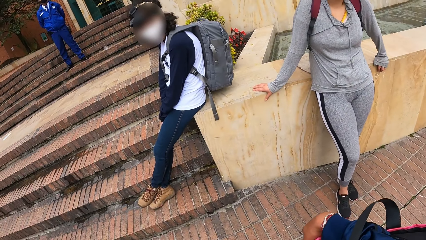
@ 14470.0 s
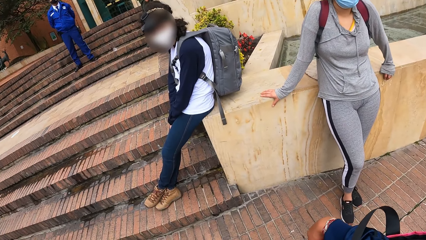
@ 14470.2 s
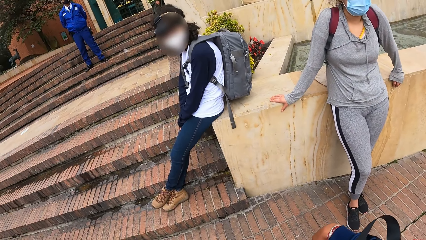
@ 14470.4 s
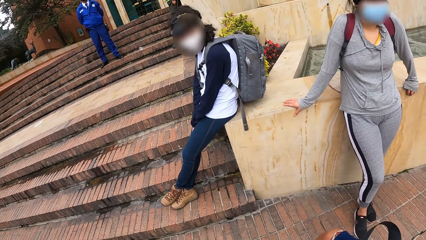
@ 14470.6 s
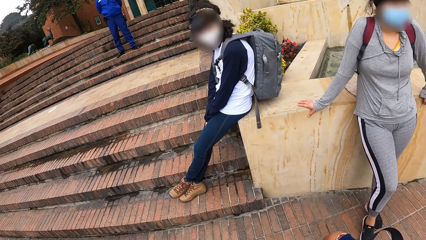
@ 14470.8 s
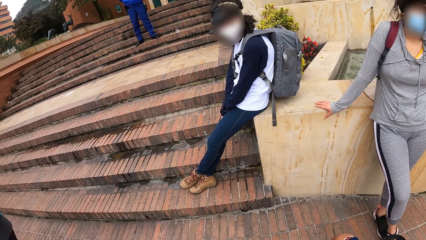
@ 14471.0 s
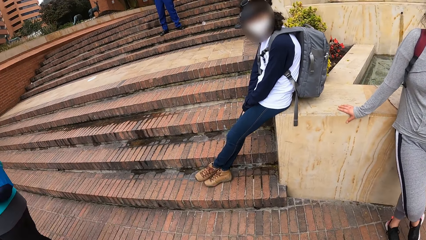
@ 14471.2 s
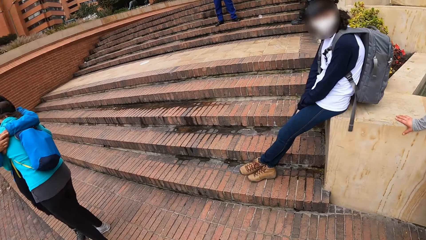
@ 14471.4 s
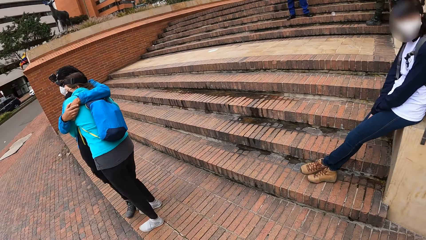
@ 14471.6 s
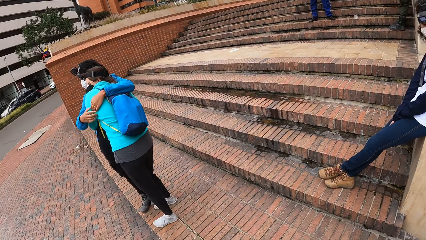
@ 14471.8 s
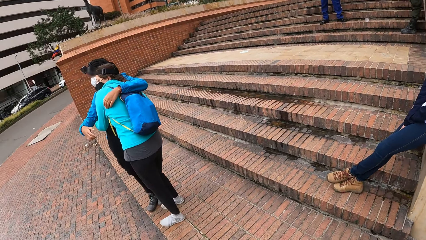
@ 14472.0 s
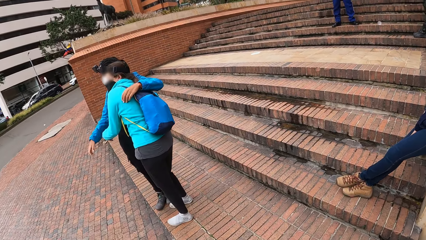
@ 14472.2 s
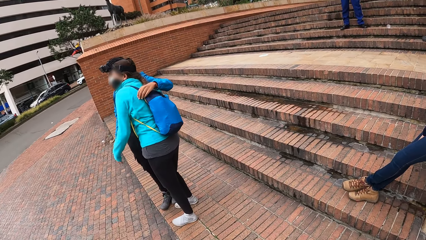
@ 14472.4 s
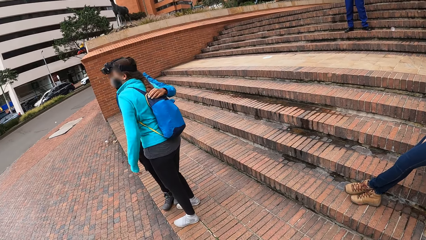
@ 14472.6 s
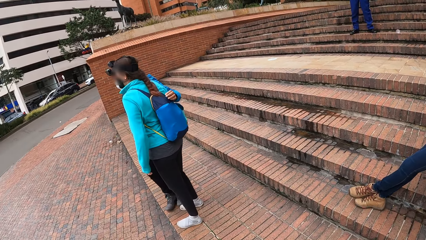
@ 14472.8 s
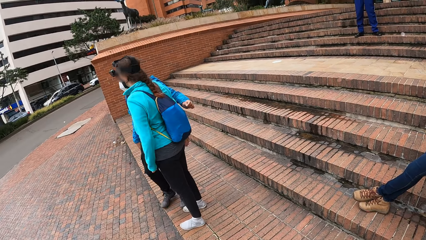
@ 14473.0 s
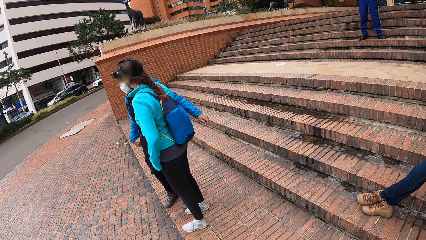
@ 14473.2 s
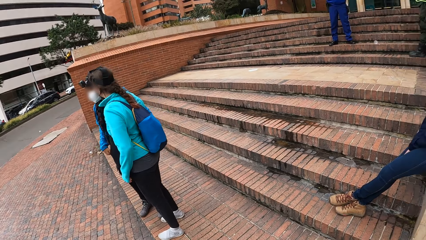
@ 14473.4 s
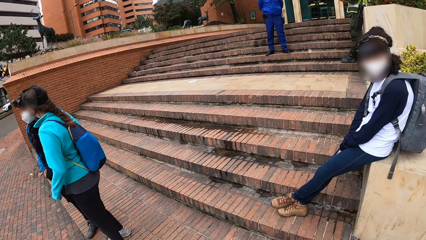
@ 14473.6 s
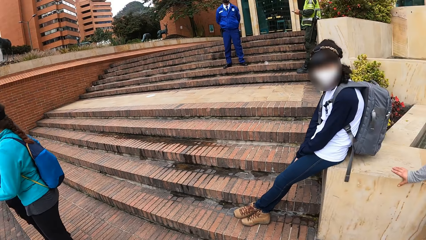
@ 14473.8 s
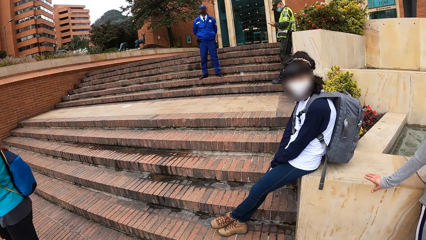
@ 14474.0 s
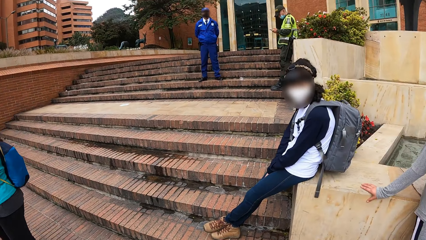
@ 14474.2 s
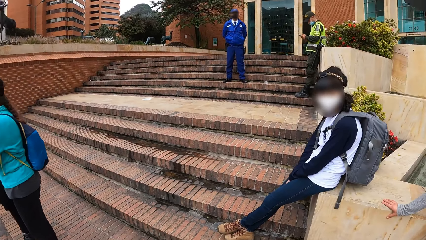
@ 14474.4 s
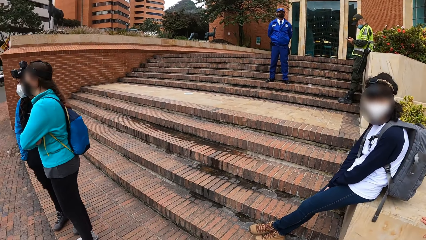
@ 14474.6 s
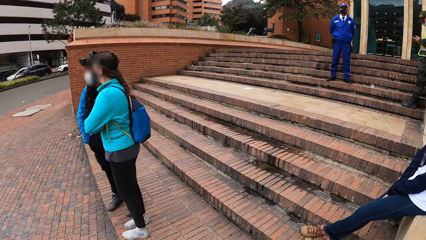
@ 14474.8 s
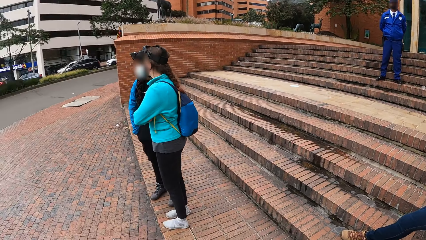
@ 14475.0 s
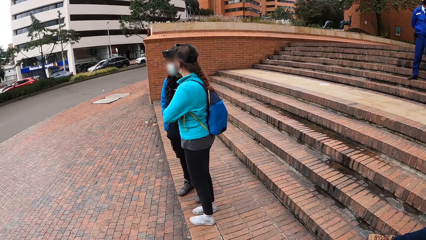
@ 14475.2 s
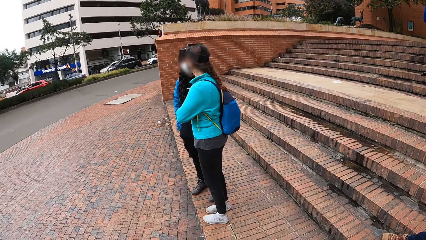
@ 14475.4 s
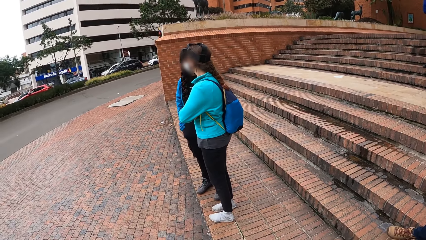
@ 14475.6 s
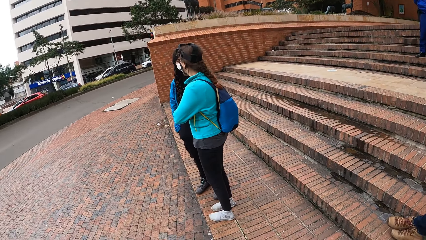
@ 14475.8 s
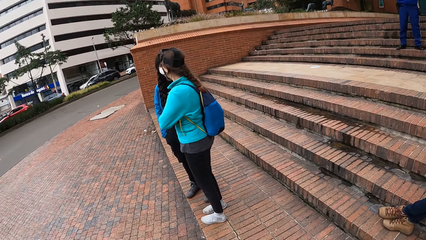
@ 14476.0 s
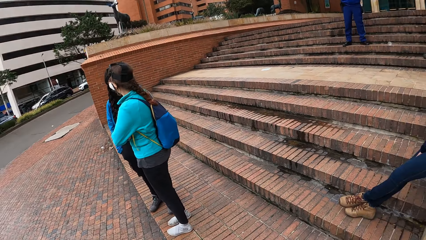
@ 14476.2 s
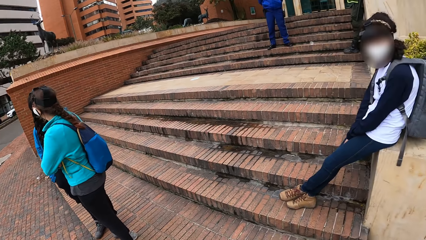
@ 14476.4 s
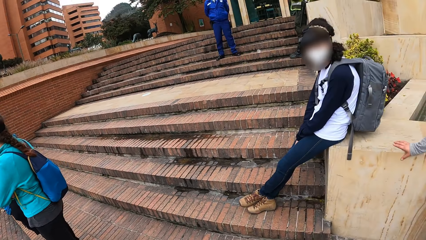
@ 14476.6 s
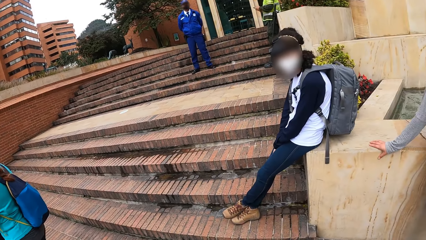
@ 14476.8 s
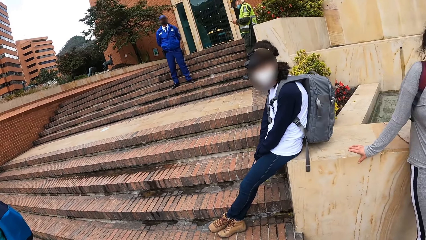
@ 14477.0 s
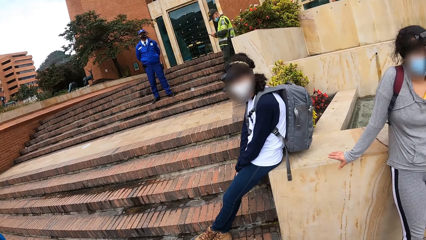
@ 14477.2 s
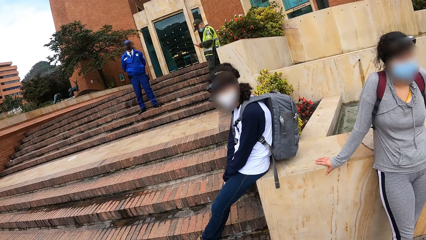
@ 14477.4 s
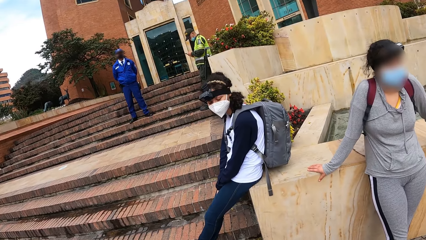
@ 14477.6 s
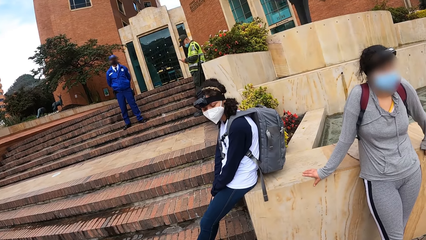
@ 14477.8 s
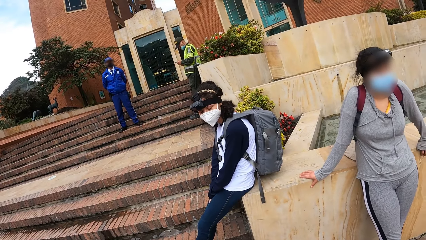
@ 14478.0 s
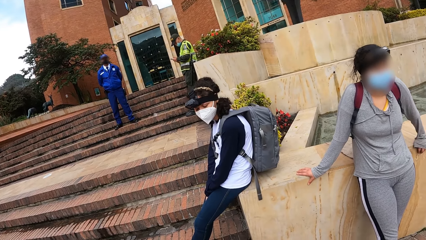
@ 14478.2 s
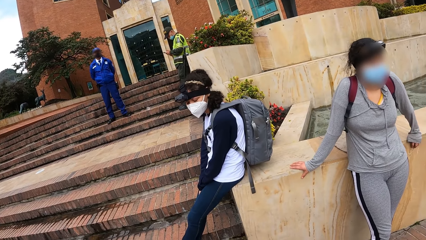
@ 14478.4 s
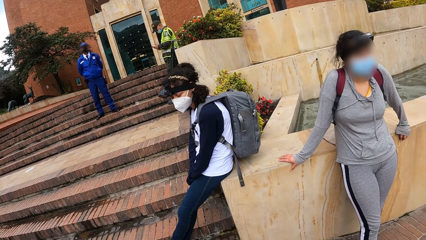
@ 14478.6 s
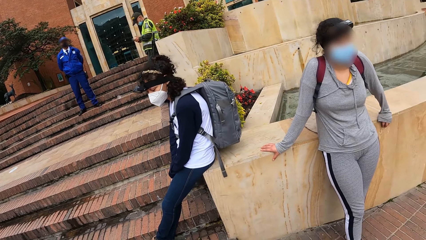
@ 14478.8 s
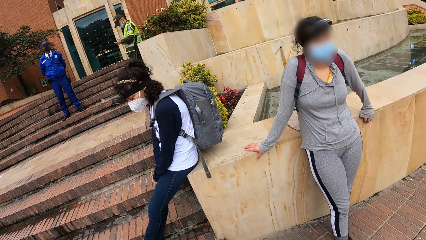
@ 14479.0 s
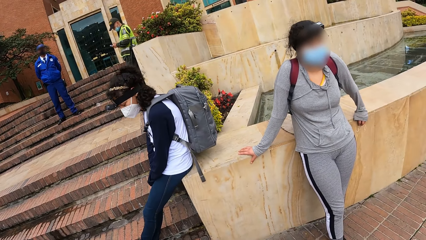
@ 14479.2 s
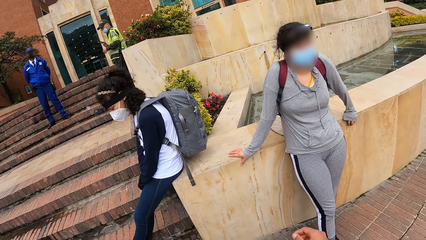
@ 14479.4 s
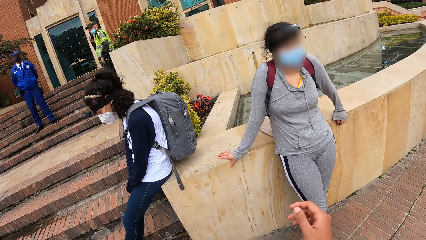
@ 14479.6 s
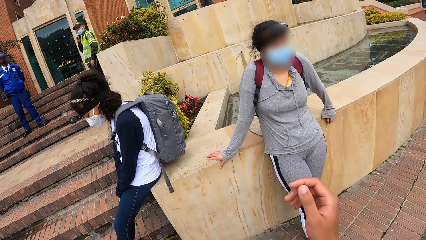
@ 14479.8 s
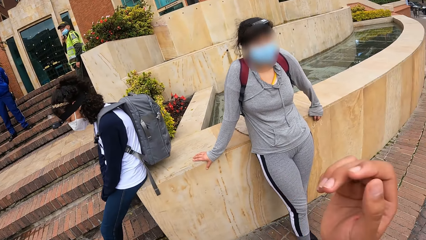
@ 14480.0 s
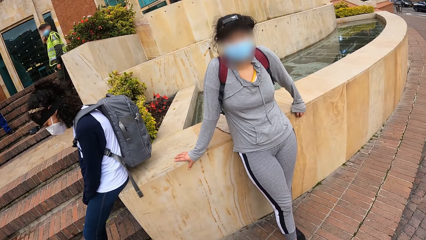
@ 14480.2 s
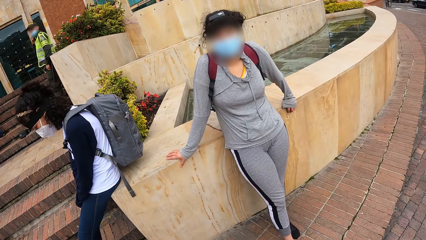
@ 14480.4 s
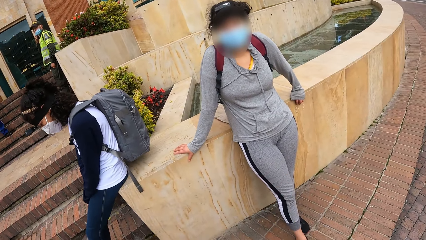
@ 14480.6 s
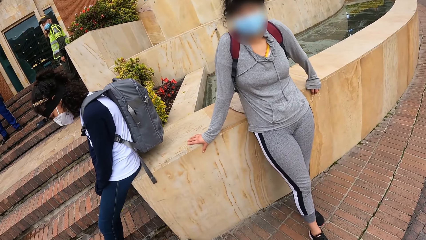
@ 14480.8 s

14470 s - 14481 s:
The first woman removes her hand from the other woman's body. The first woman converses with the other woman.

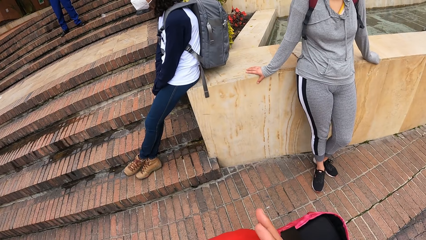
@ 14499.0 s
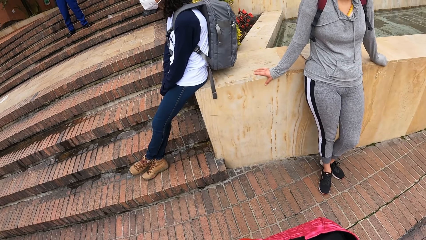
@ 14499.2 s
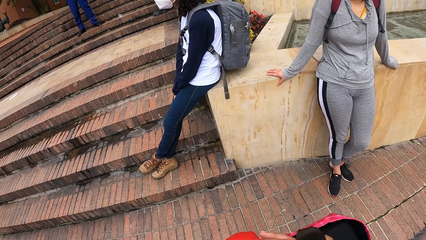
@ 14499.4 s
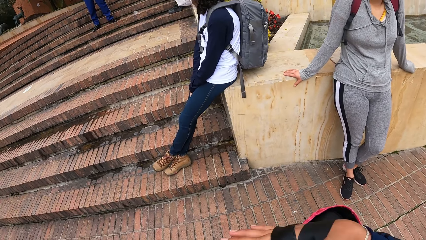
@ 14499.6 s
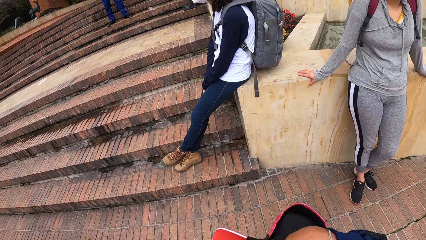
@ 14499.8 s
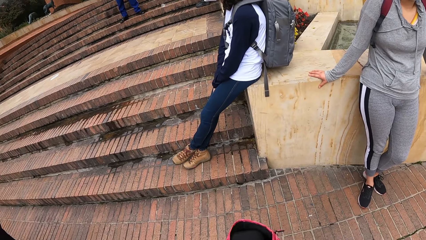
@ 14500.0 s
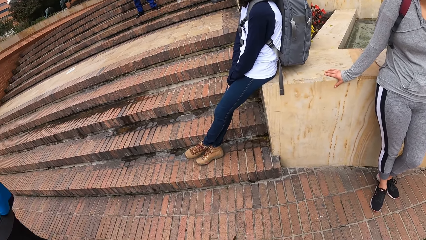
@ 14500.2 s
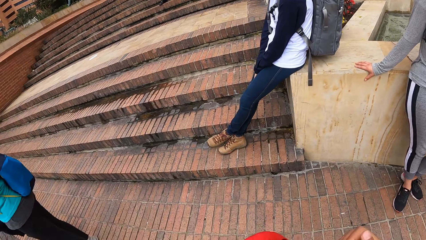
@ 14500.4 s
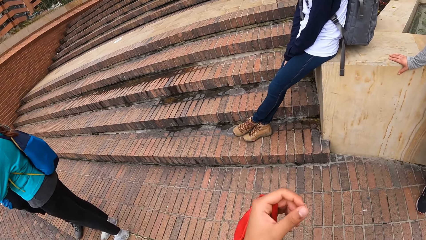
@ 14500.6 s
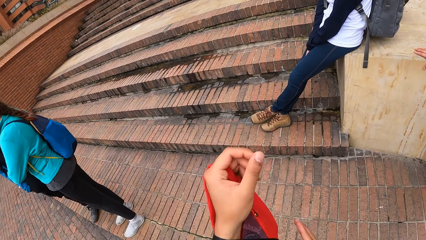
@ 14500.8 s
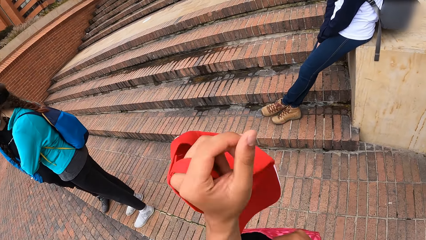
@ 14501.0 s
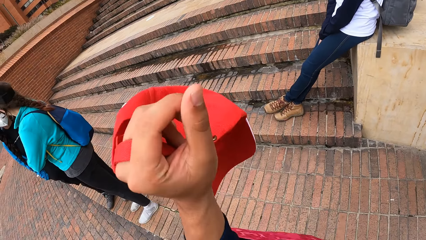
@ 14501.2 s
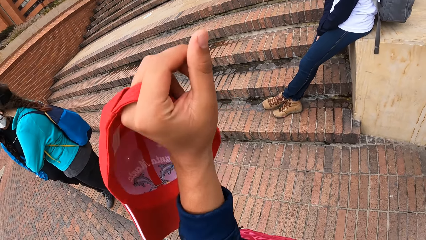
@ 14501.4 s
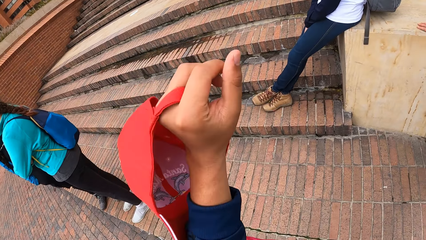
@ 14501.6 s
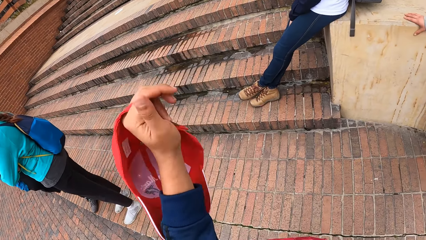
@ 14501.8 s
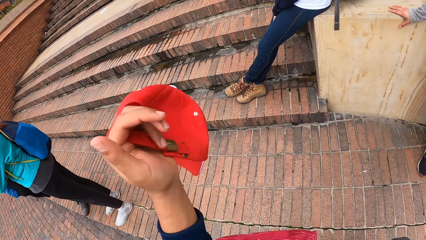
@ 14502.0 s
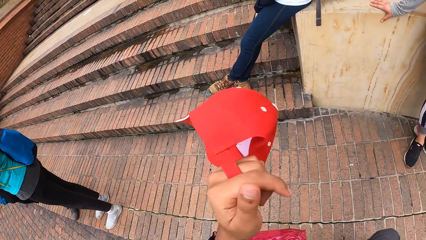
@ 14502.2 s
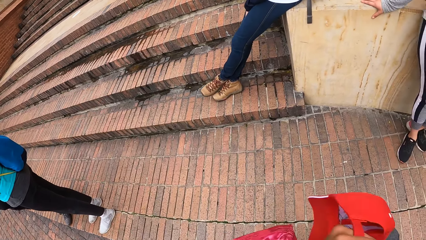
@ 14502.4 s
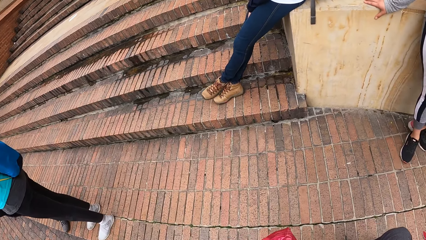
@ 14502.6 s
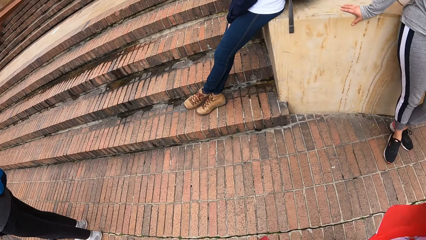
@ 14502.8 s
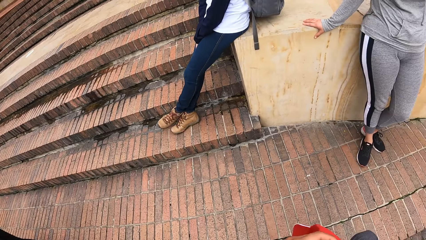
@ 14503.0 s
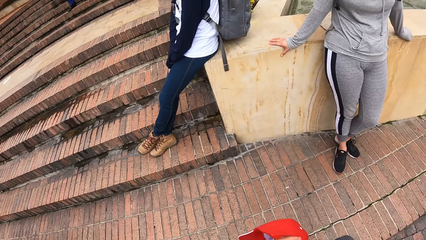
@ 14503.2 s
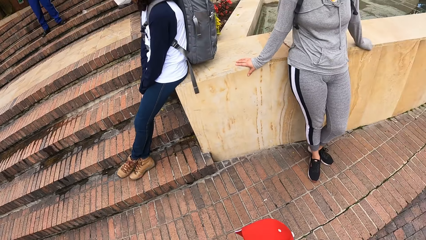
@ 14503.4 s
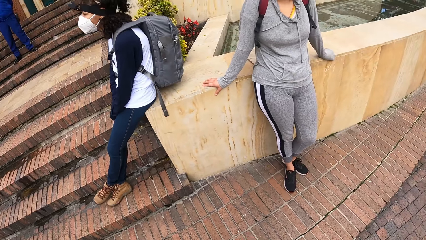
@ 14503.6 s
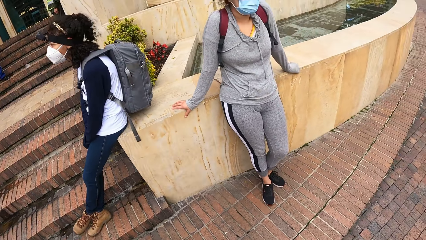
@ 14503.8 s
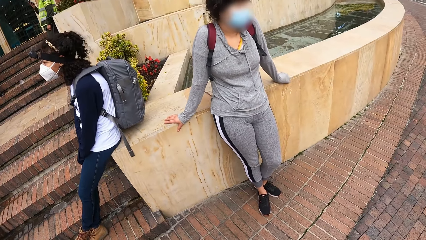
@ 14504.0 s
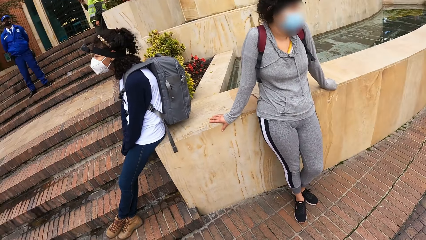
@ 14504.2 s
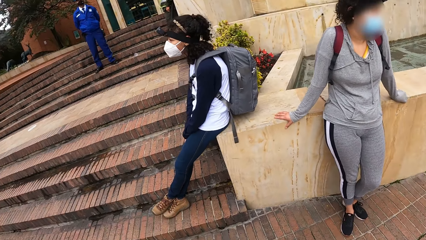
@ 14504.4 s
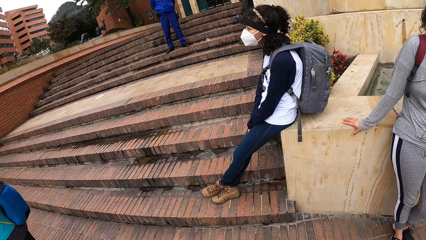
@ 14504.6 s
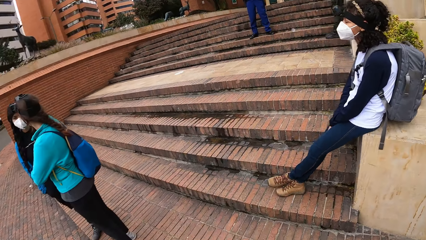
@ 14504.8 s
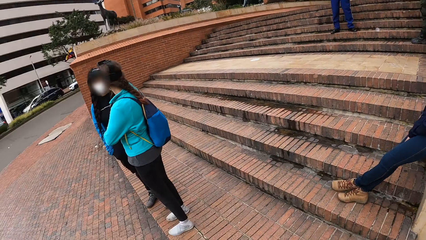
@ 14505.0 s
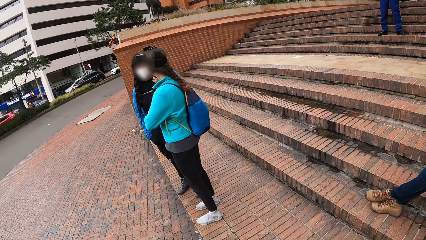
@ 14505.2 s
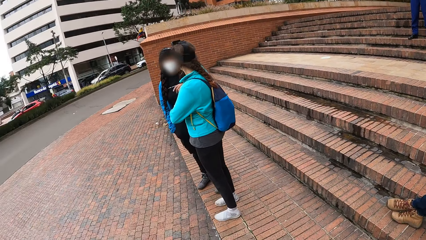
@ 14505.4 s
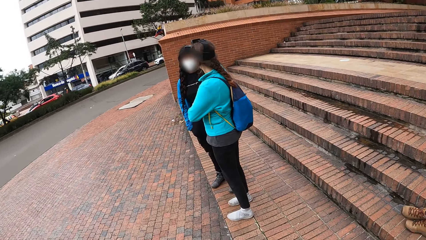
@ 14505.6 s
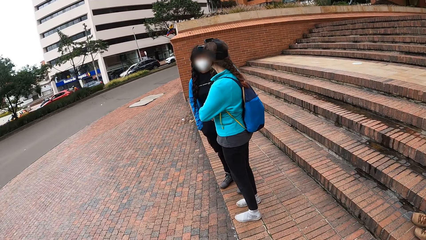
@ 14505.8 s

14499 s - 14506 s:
The camera wearer passes a cap from his right hand to his left hand. He lifts up the cap.
